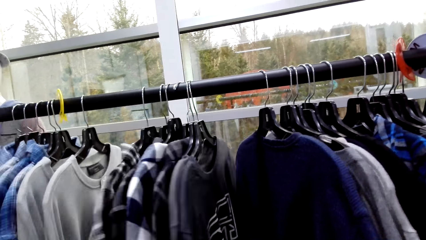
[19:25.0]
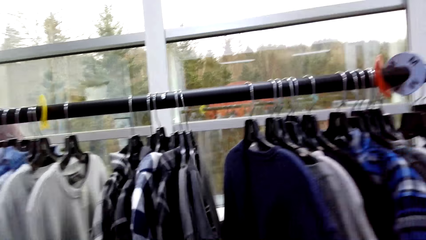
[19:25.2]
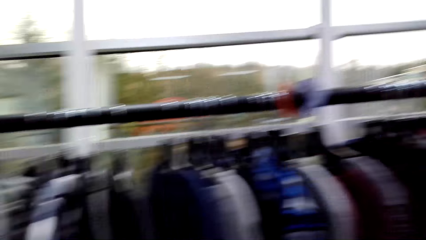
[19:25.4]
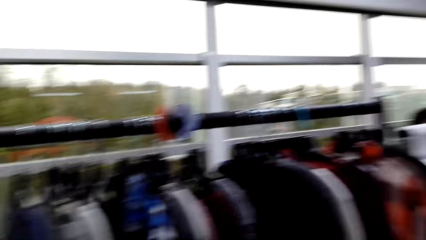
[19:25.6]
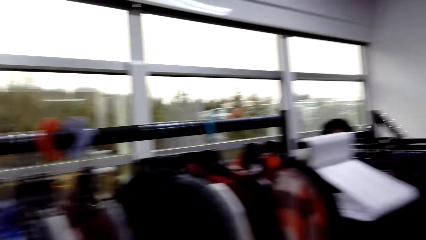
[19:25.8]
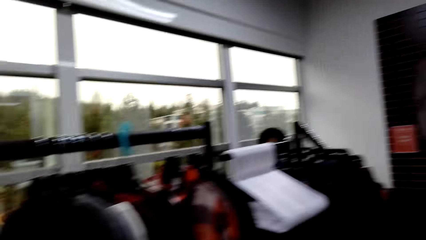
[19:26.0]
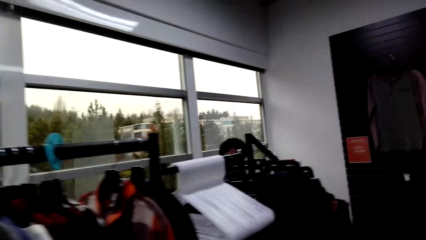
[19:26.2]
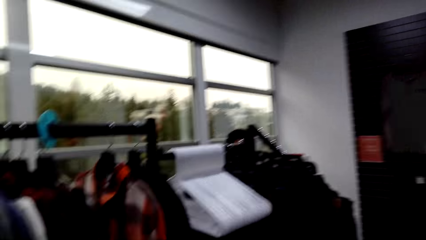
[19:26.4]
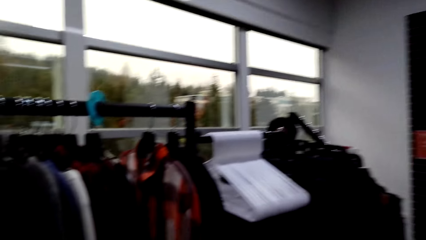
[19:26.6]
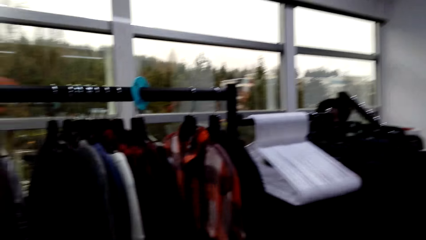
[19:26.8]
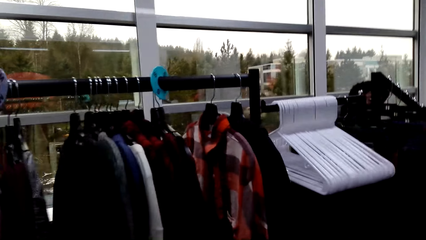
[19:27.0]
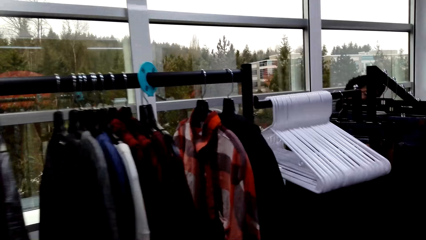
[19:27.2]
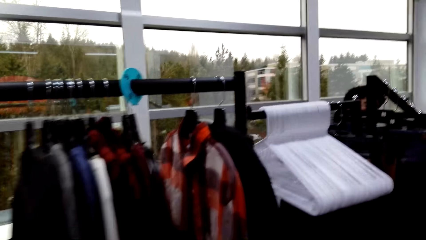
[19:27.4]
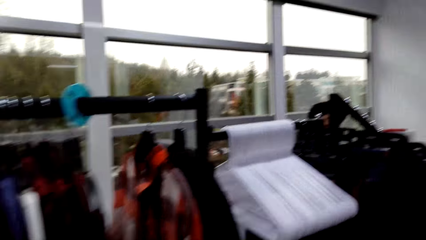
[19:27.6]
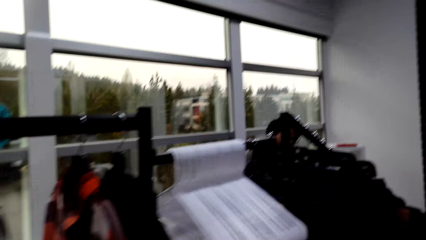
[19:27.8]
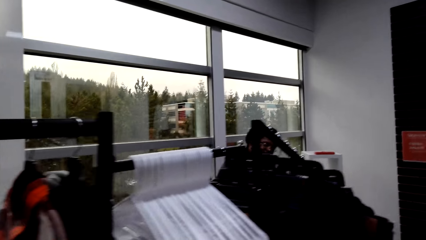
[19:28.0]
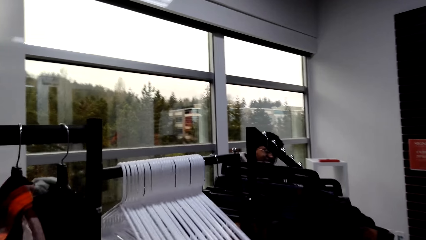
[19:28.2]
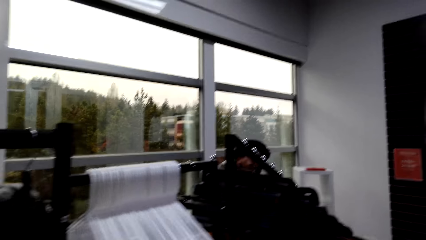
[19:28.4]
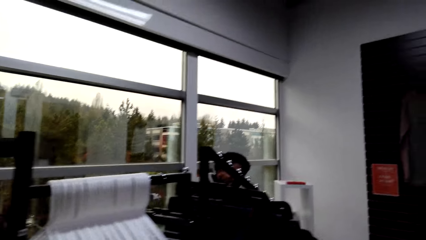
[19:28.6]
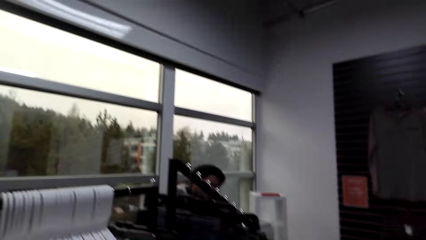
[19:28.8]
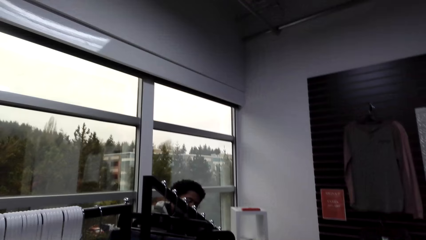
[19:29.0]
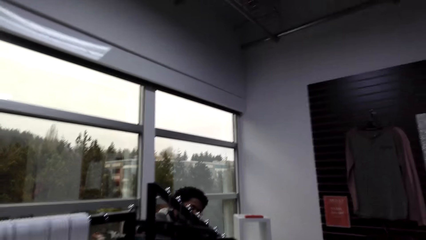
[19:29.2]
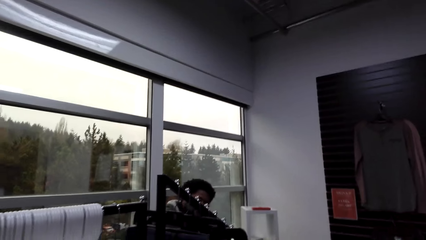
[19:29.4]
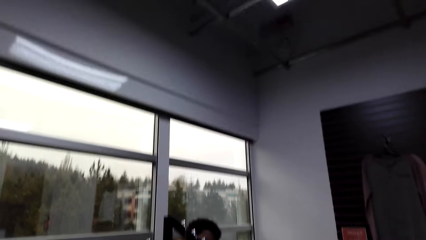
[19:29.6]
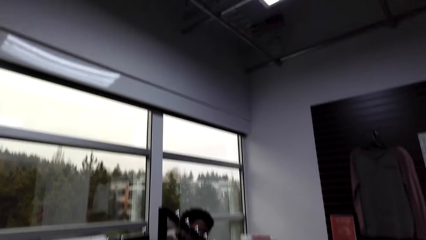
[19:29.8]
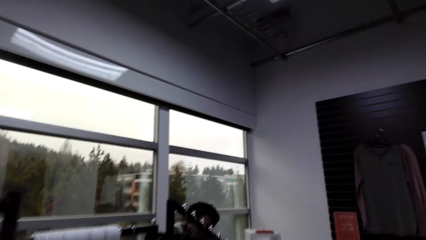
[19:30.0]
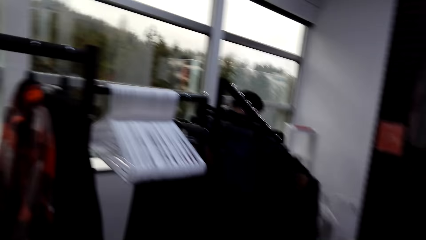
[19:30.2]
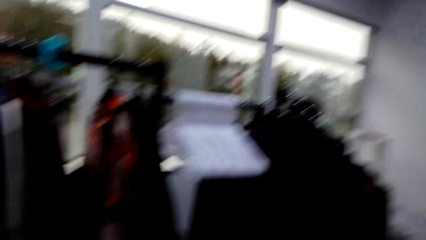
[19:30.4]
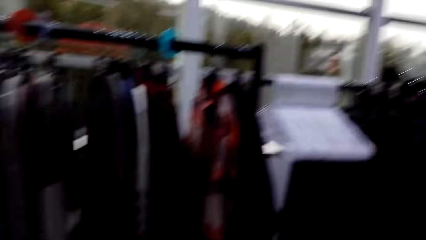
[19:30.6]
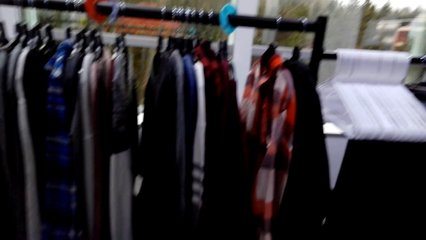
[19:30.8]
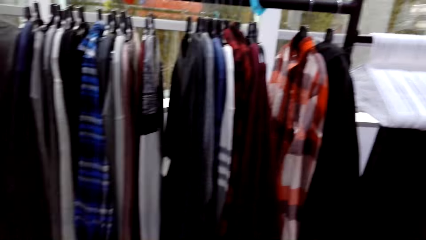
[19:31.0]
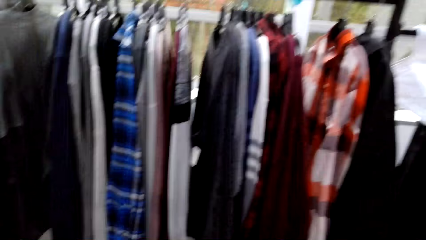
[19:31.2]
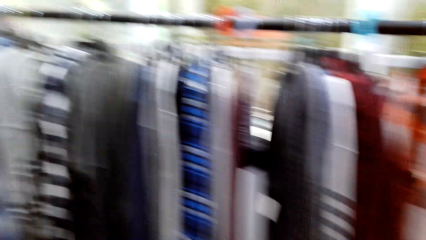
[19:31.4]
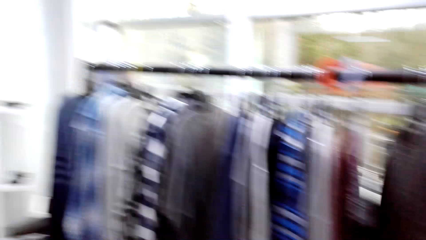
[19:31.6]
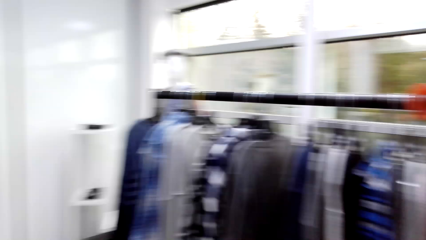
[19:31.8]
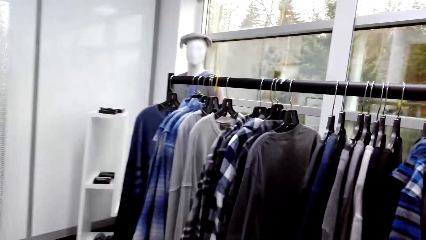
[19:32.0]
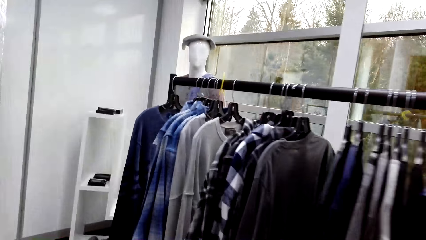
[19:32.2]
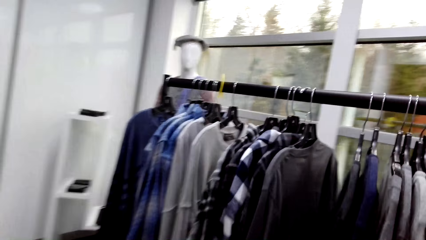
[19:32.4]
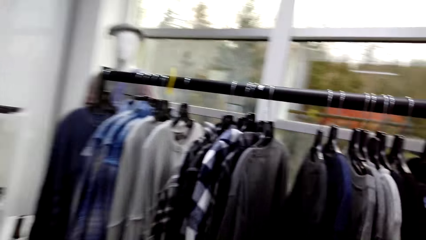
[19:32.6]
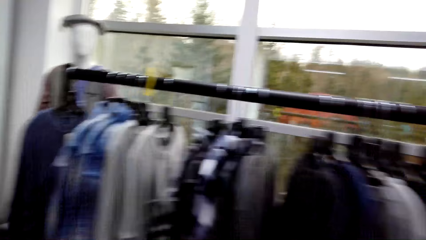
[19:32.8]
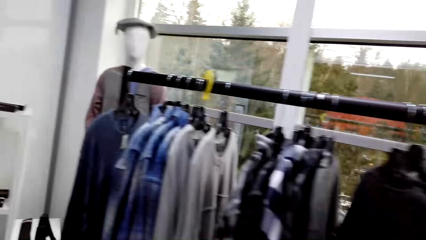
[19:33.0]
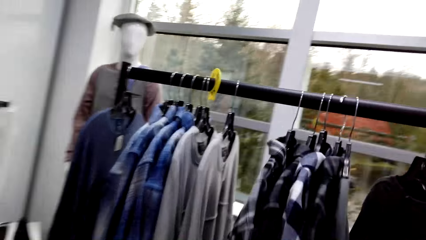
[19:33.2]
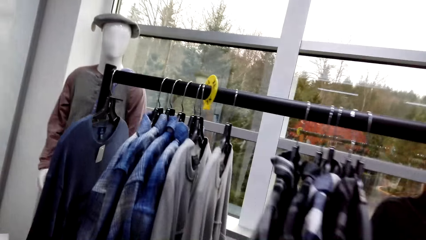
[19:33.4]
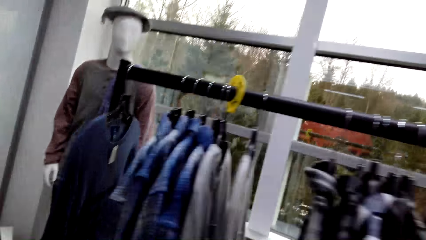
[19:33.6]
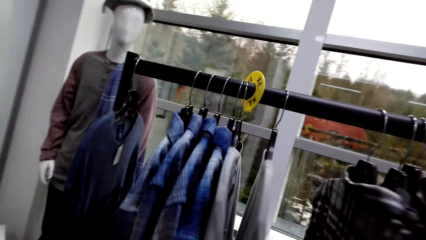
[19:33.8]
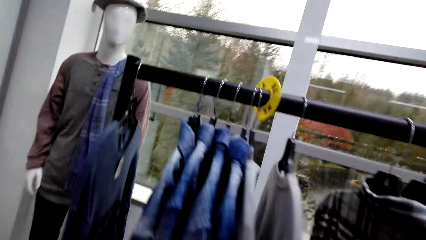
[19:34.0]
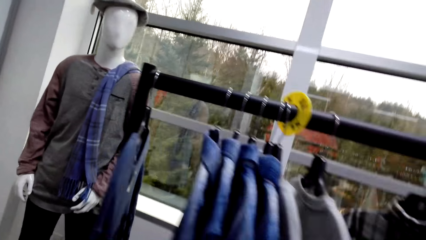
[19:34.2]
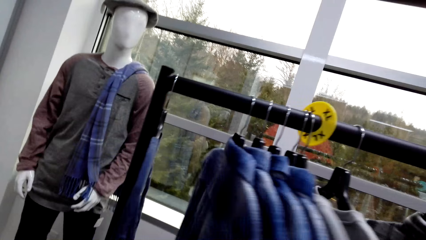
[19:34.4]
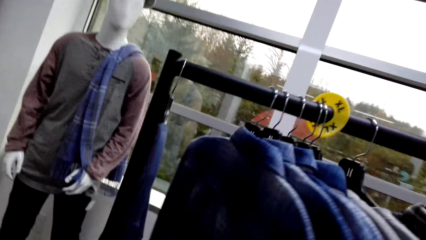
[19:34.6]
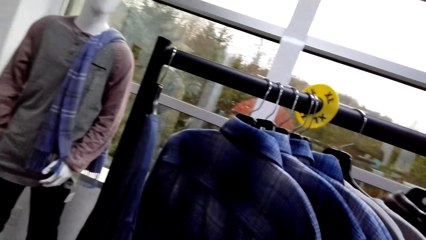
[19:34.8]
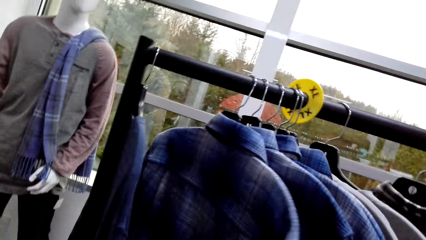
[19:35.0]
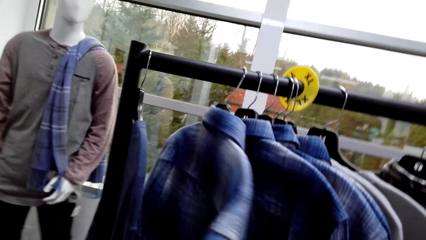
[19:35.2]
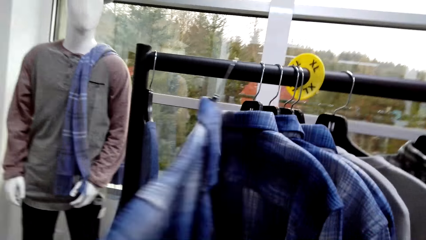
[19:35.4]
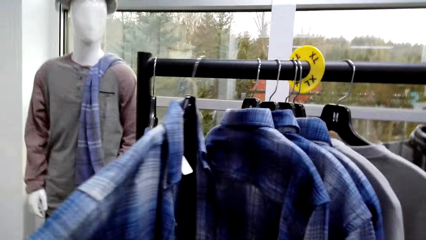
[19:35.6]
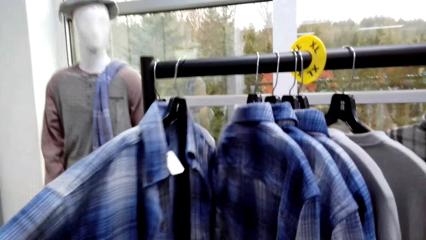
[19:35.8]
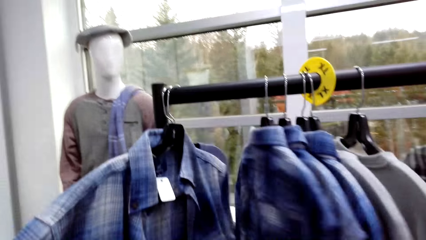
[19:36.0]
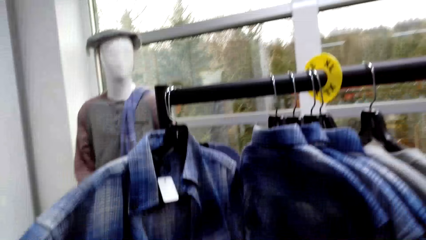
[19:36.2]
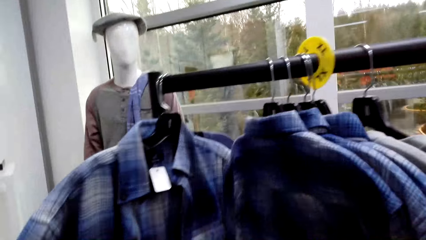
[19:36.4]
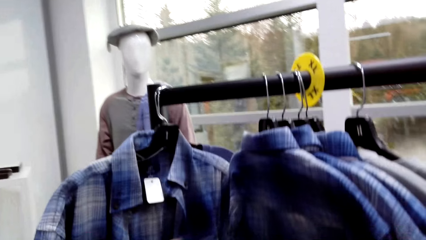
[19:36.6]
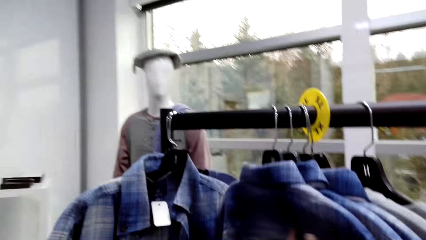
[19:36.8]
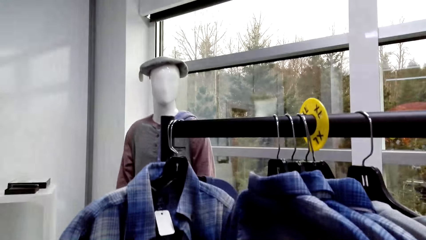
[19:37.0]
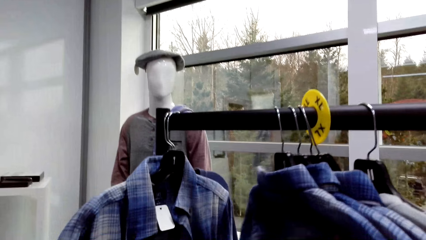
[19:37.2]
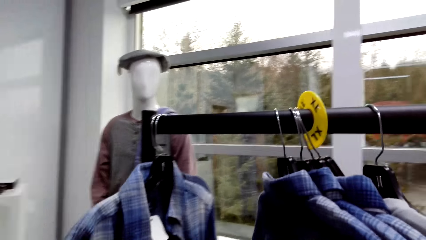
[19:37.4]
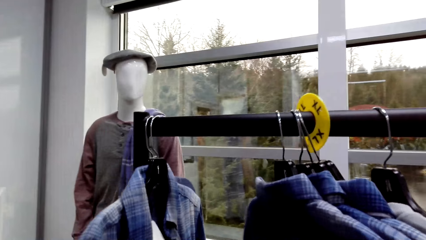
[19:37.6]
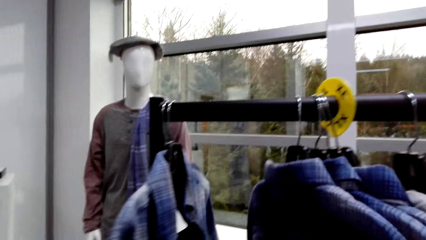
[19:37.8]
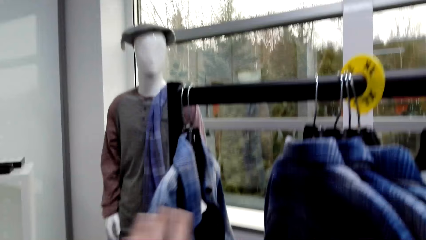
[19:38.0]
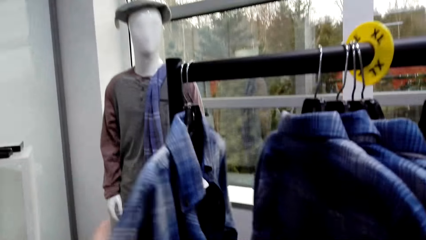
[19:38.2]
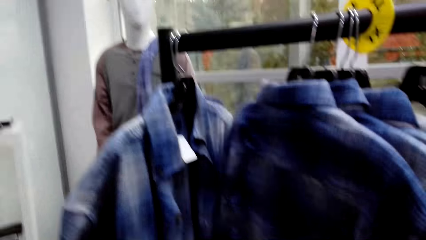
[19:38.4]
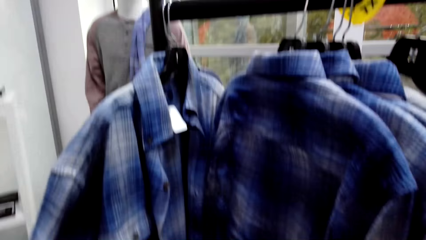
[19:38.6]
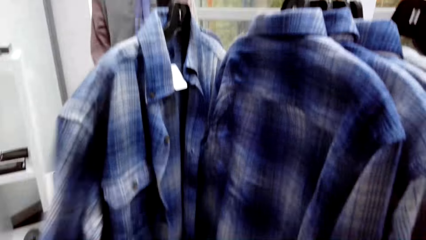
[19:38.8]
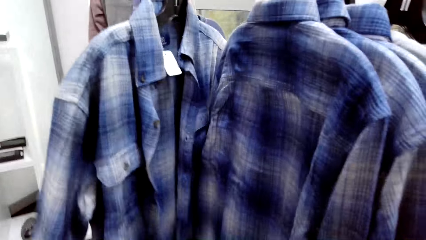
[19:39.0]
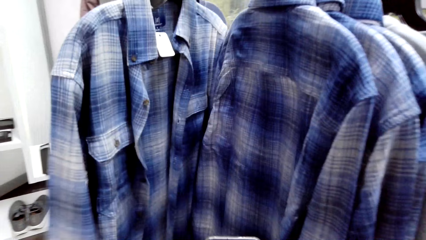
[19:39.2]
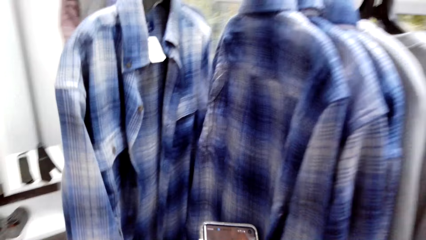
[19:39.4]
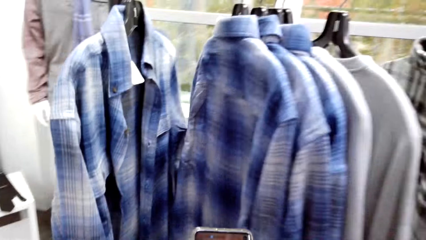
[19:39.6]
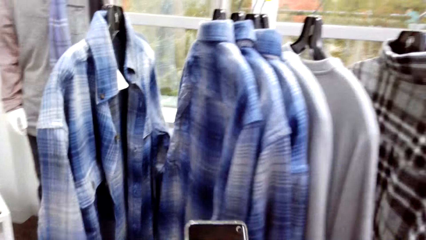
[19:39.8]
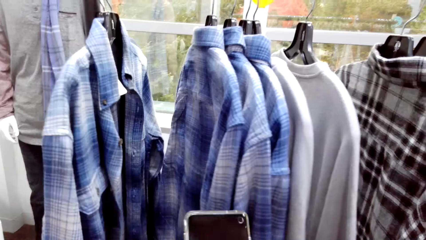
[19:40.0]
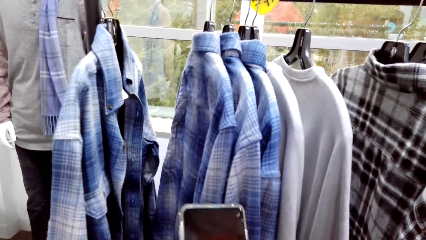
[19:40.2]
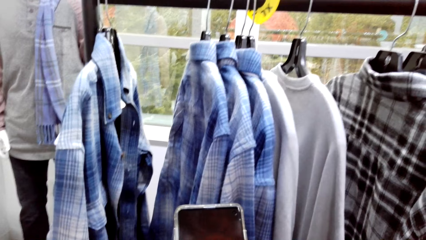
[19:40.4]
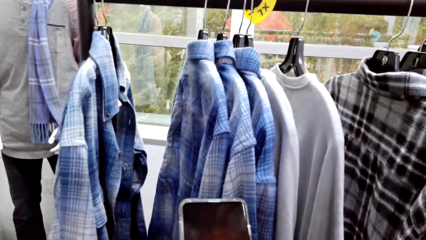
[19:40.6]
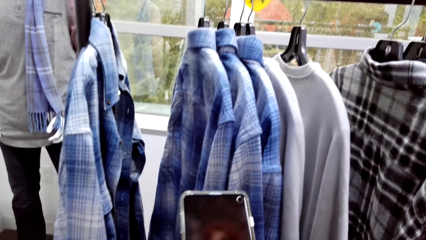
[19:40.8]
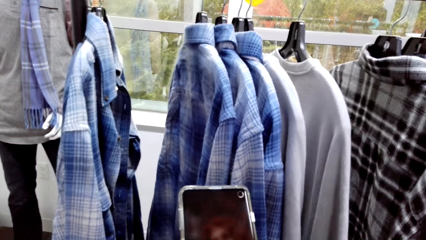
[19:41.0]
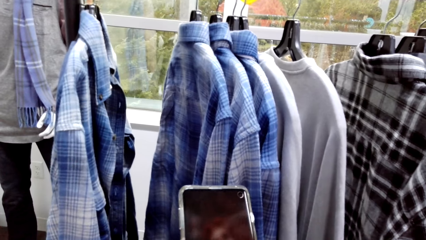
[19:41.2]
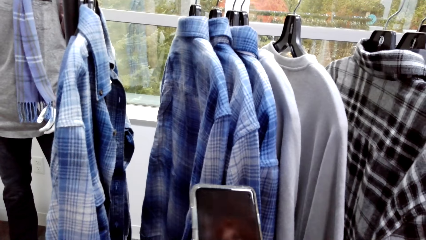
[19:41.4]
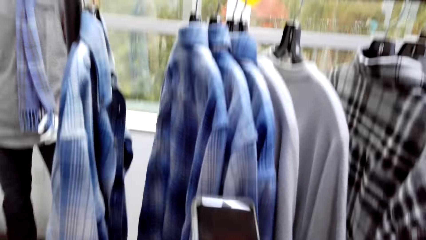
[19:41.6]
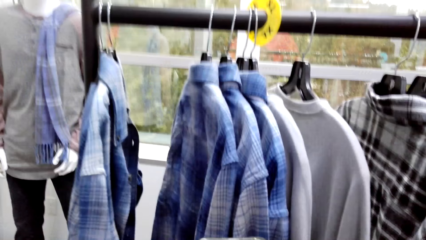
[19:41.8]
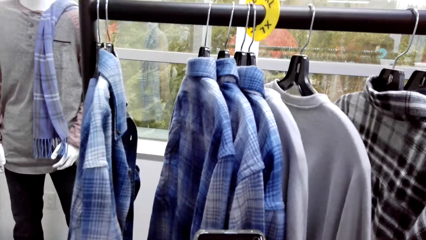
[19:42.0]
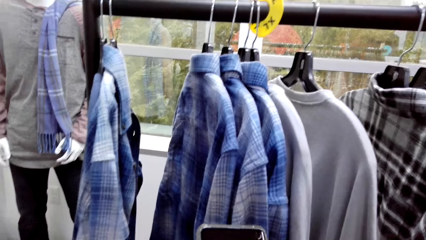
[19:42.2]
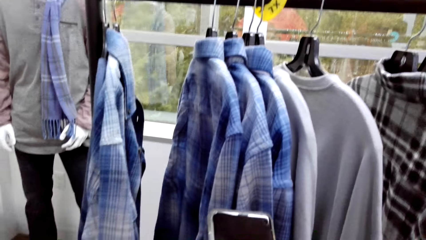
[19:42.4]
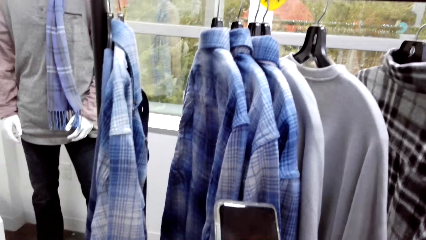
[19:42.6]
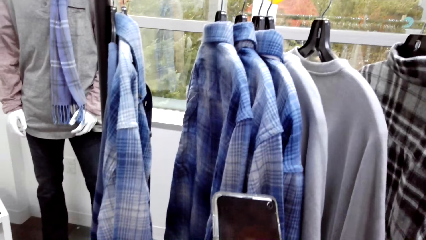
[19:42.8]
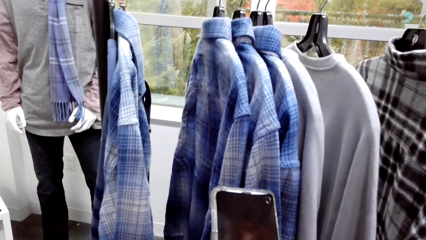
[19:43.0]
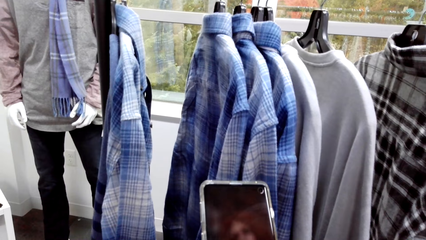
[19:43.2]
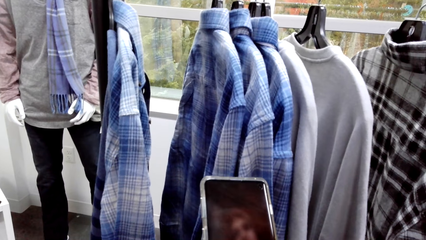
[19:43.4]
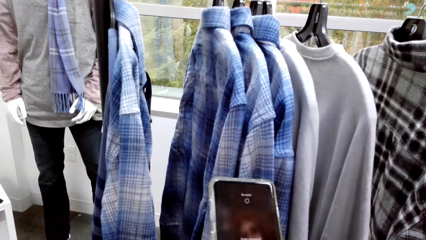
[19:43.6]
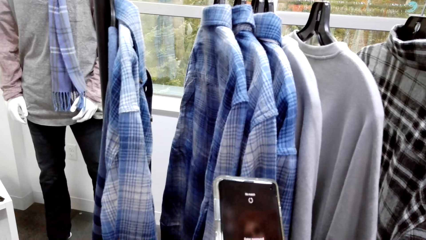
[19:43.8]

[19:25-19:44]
The camera wearer looks around. She stares at the clothes in the hangers. She moves the cloth in the hanger. She operates the phone in her hands. She presses on her phone.
